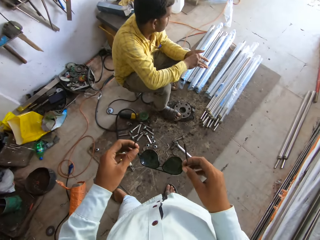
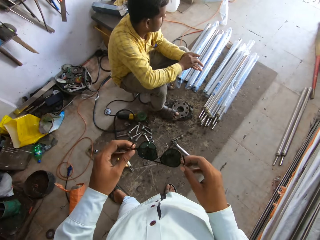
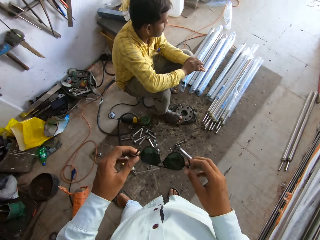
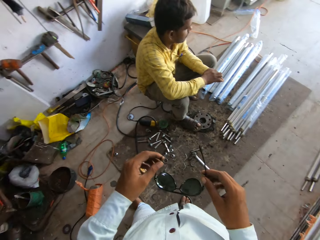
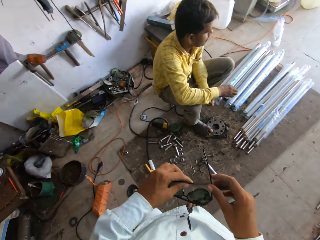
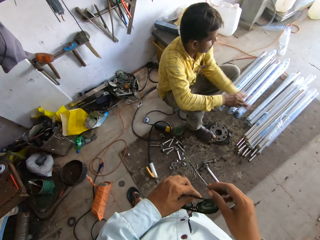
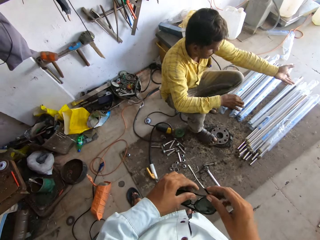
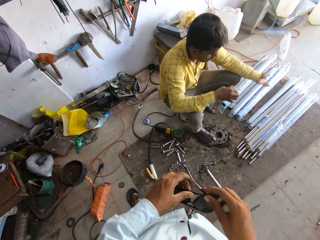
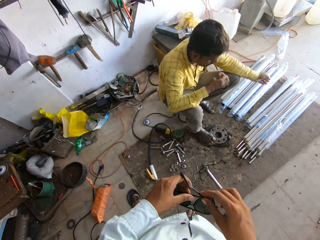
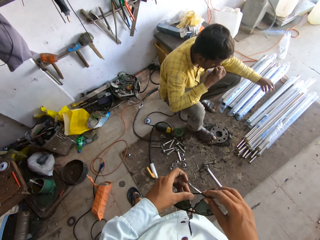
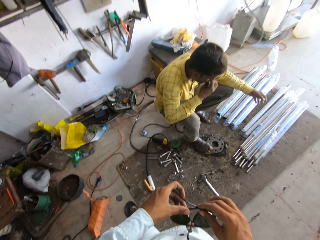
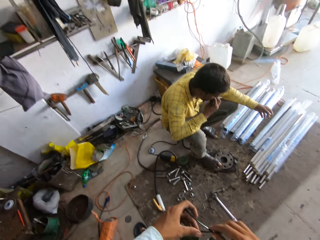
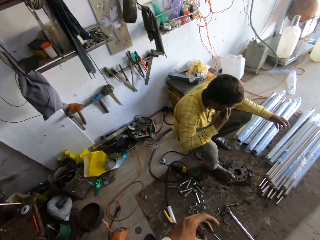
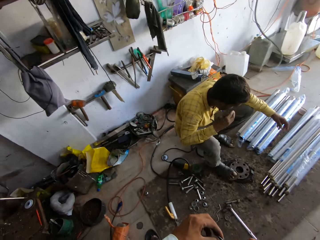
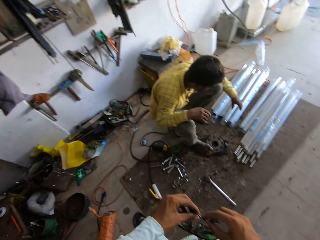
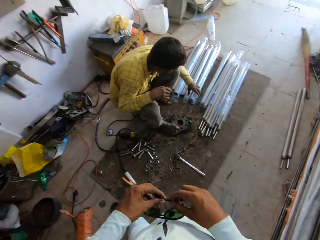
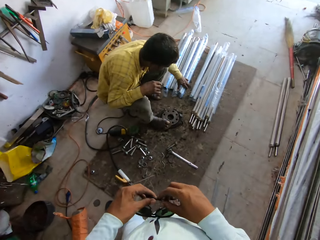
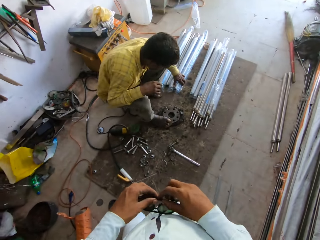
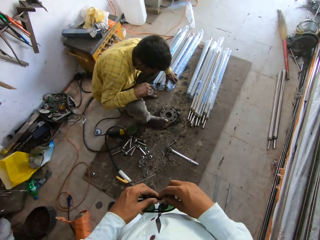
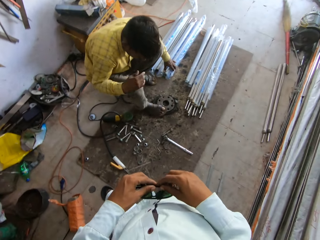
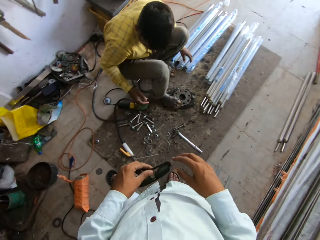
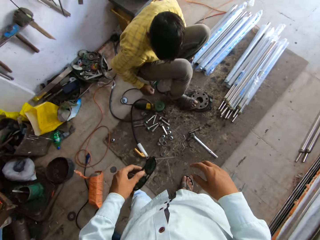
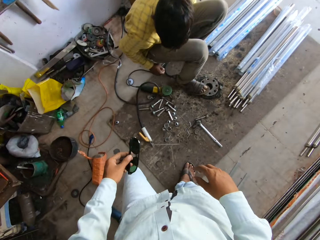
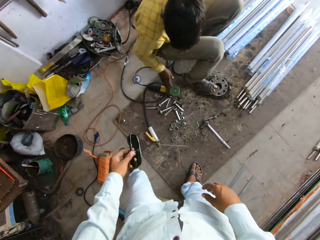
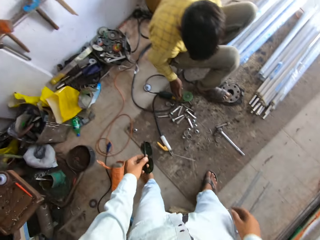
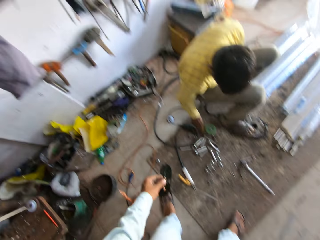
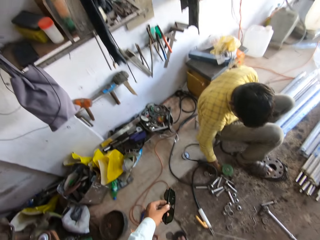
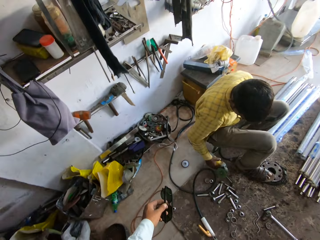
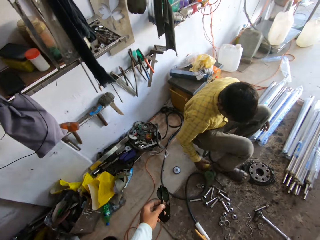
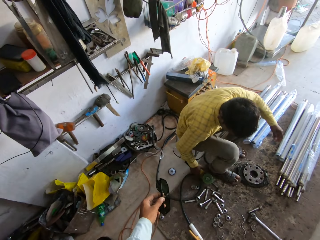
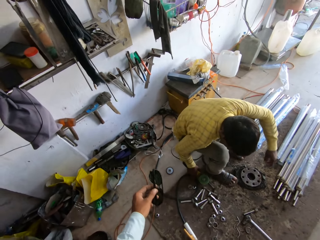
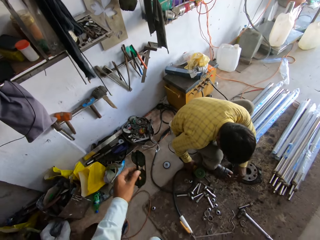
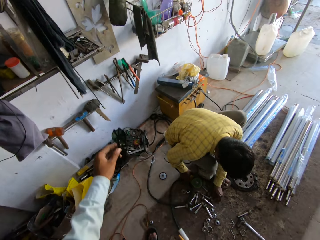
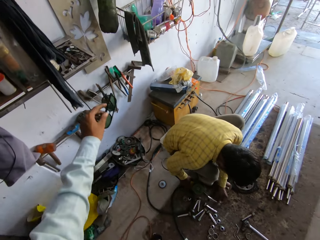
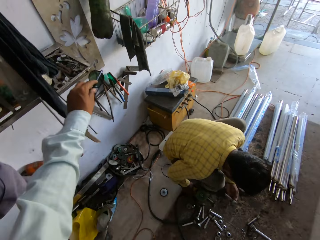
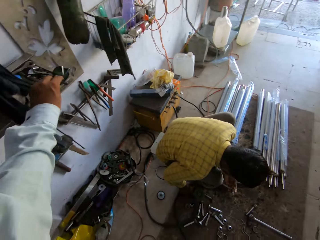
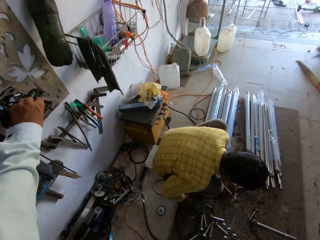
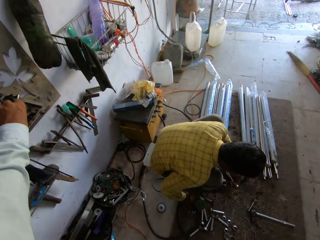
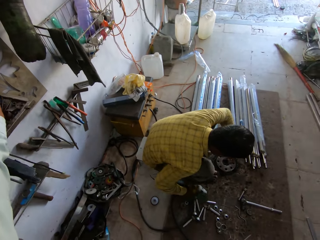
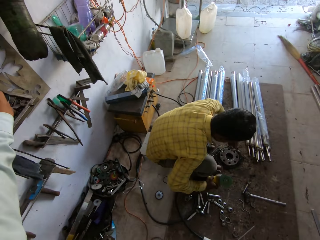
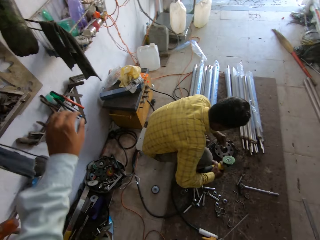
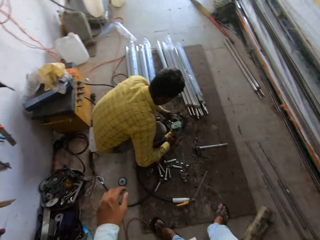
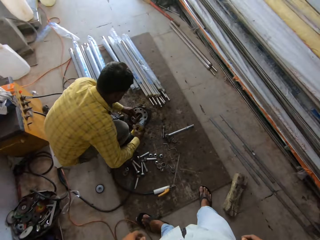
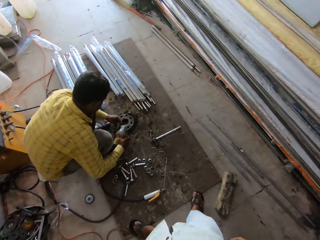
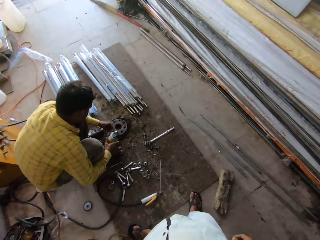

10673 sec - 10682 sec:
A man squeezes the medicine in the hand. The camera wearer looks at the sunglasses or eyeglasses. The man throws the medicine residues away. The camera wearer looks at the man. The man places the medicine in the nose, moves the metal rods, picks up a Meterk electric angle grinder, and picks up a metal. The camera wearer places the eyeglasses on the shelf.

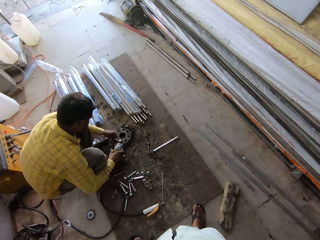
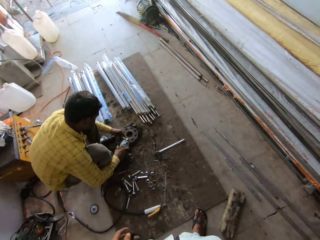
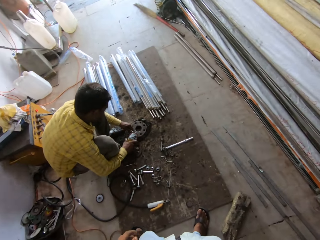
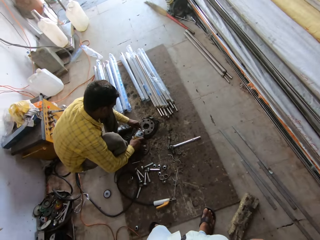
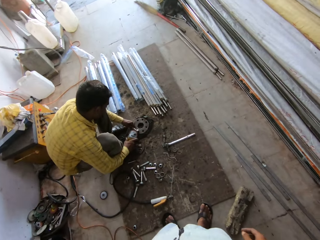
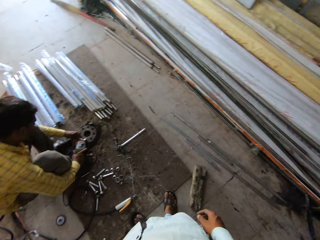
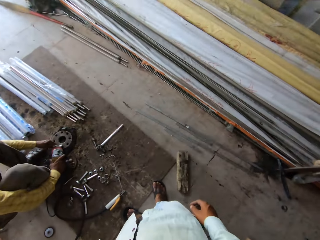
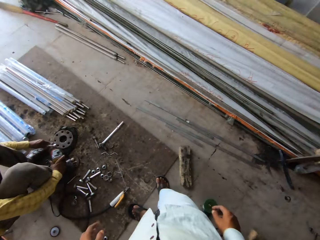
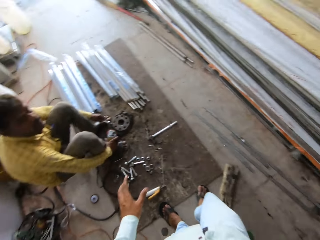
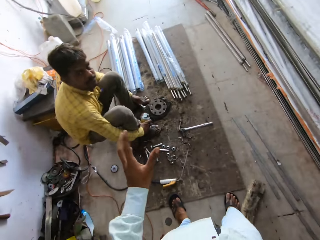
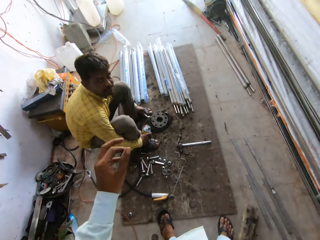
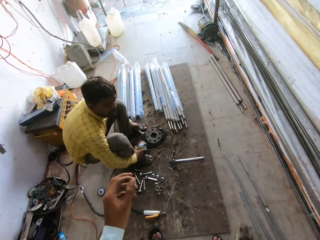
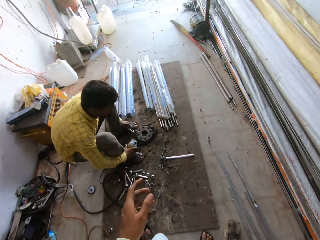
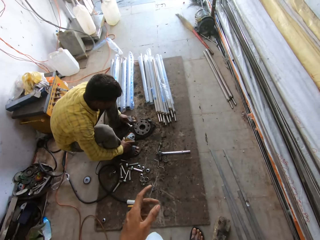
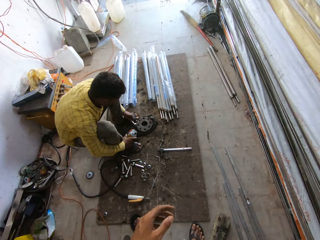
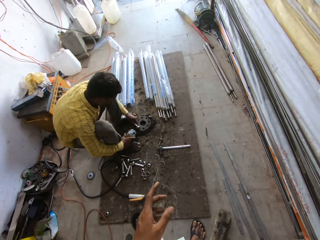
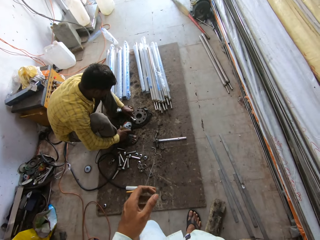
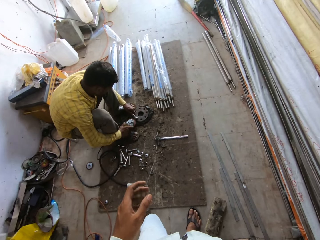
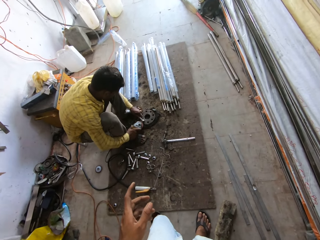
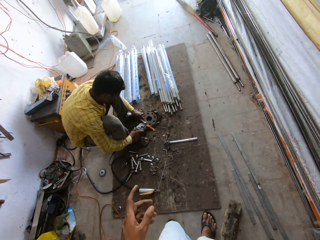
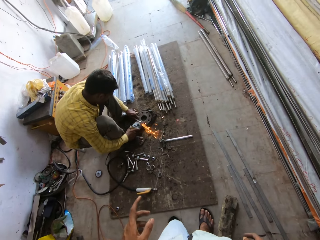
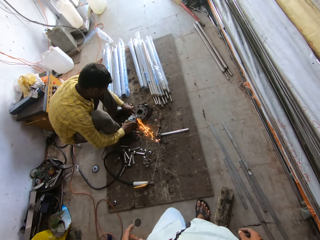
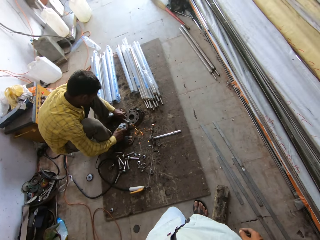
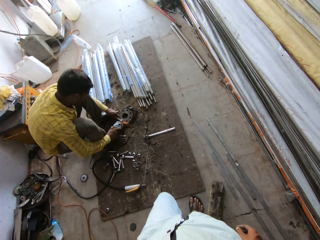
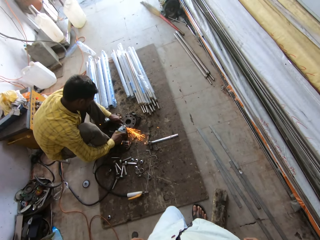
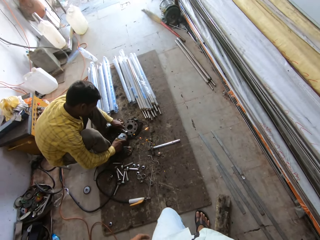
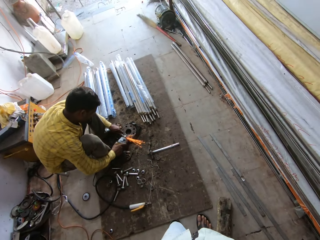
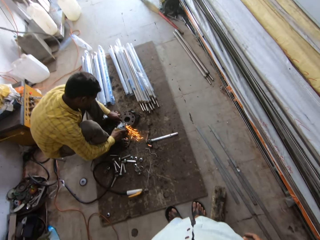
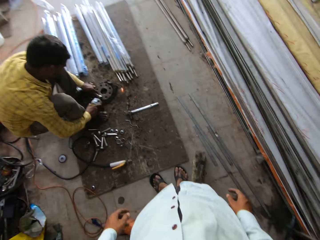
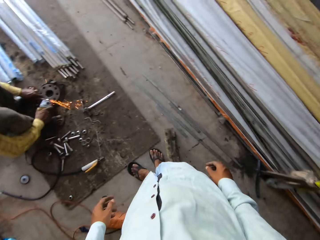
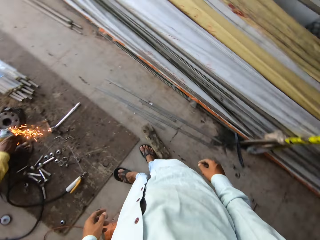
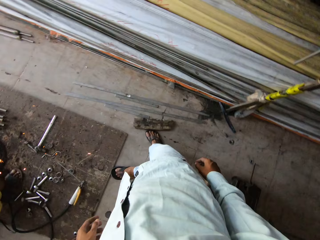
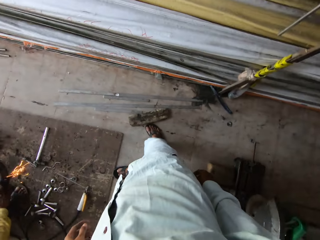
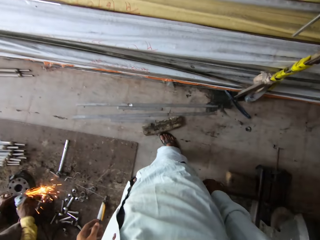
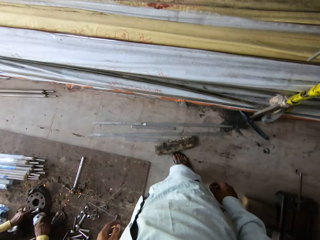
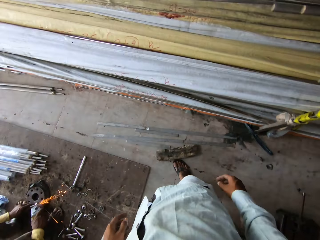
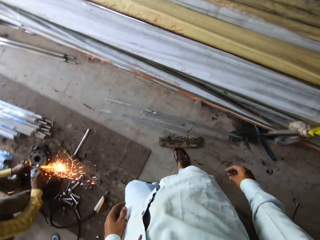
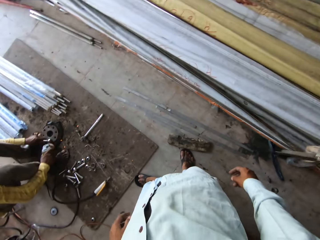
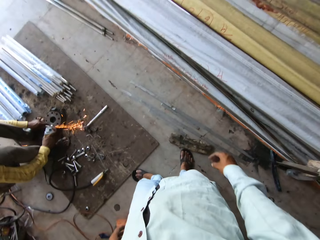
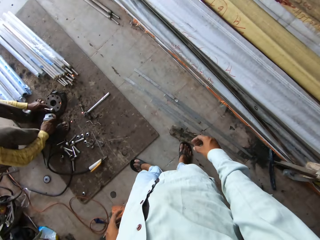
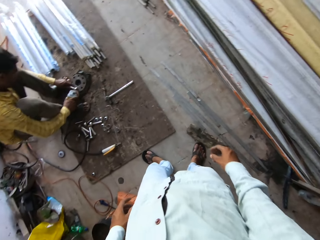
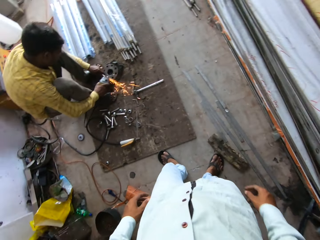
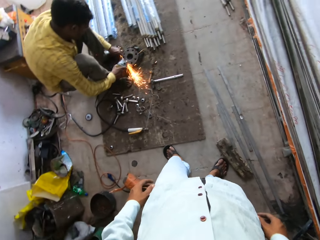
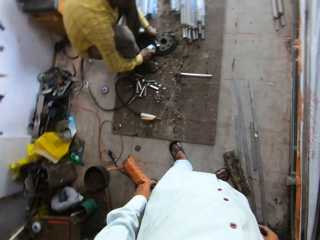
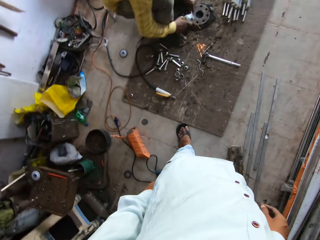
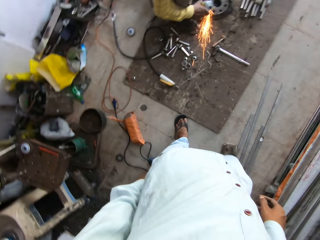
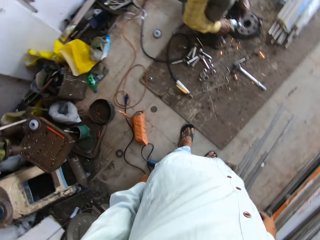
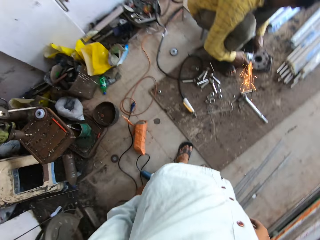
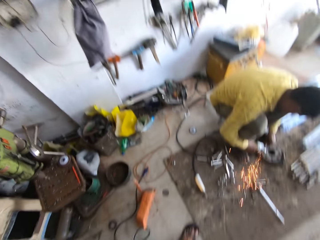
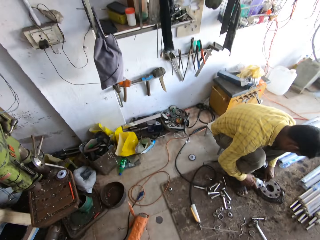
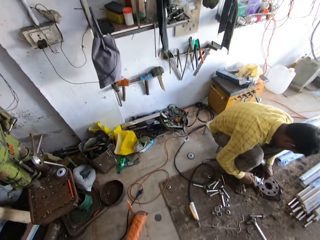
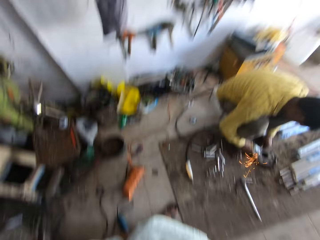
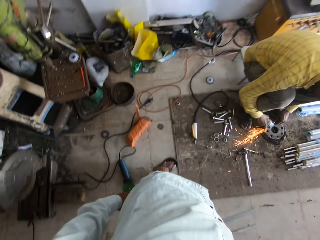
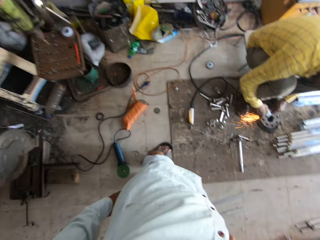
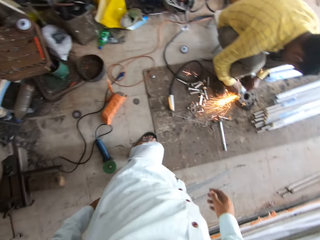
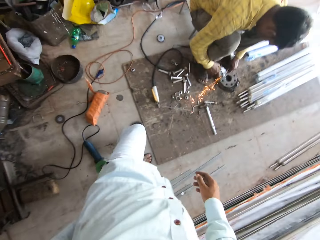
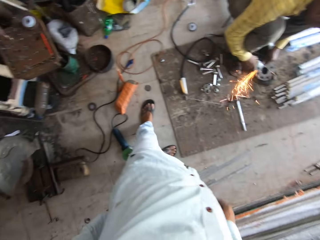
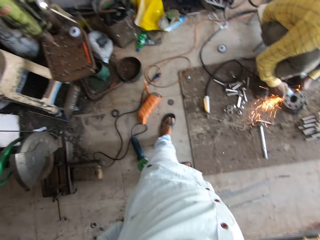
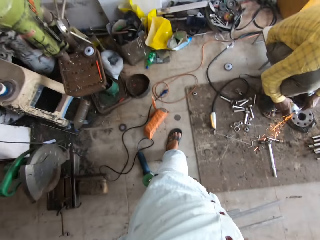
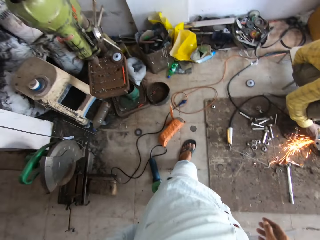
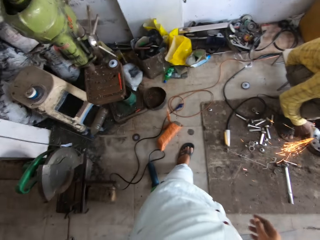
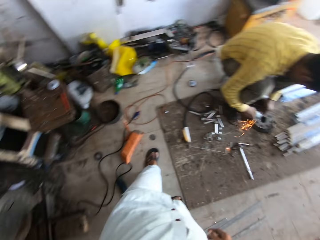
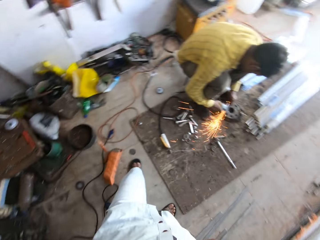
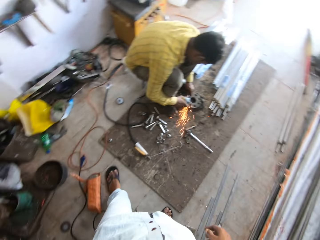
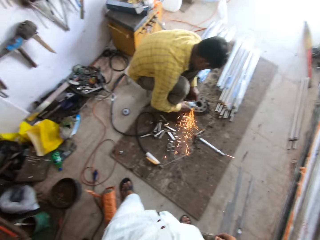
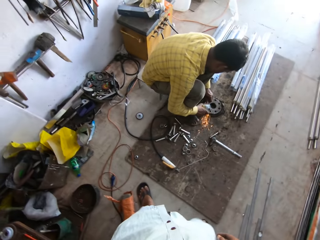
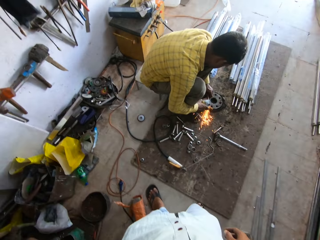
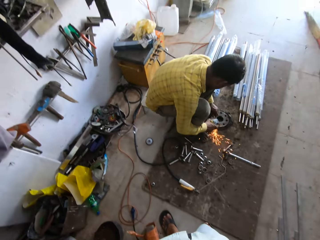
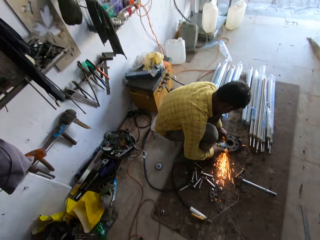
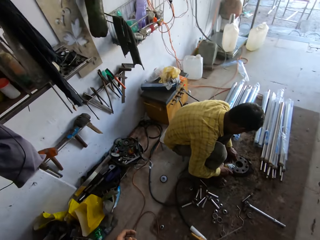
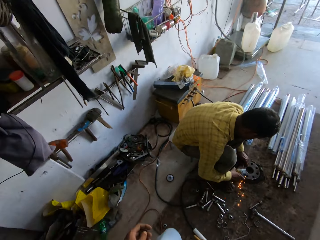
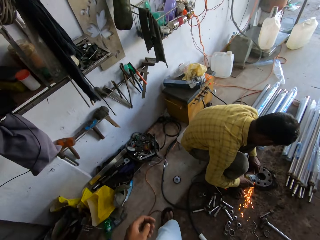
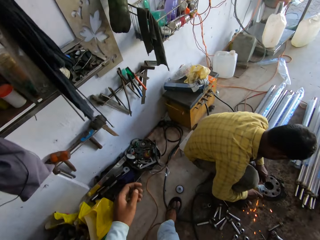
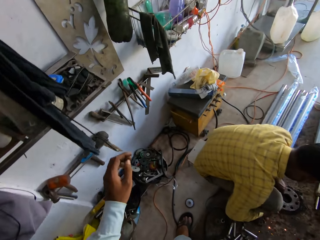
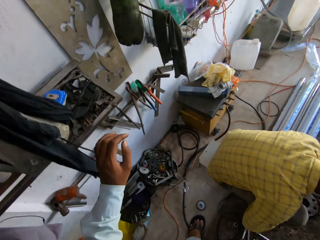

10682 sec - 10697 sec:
The camera wearer speaks to a man and looks at the man. The man grinds the metal and looks at the camera wearer. The camera wearer speaks to the man. The man sharpens a metal piece with an angle grinder. The camera wearer looks around the workshop, looks at the man, and looks around the workshop. They speak to the man. The man sharpens the metal piece with the angle grinder. The camera wearer looks at the man.
